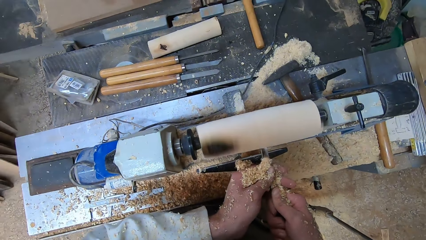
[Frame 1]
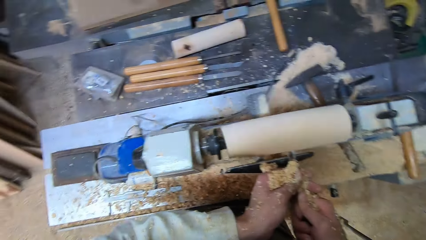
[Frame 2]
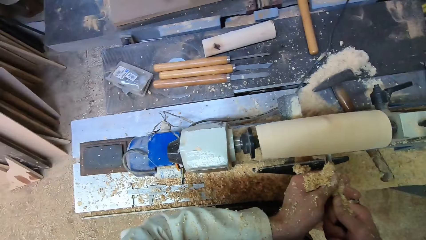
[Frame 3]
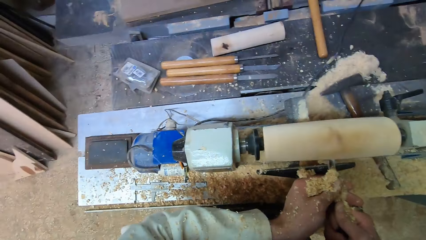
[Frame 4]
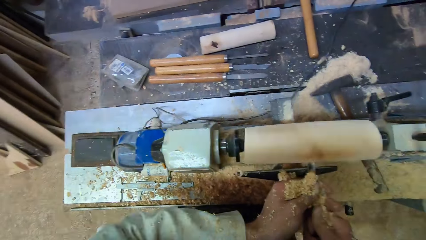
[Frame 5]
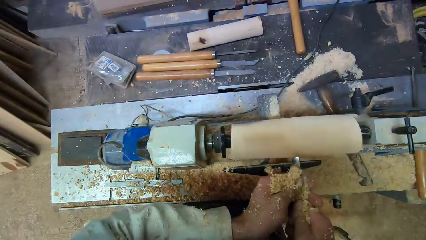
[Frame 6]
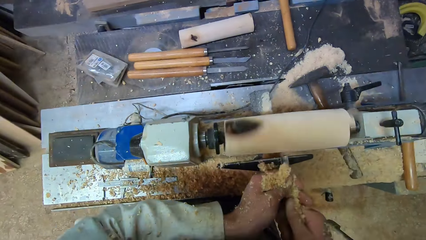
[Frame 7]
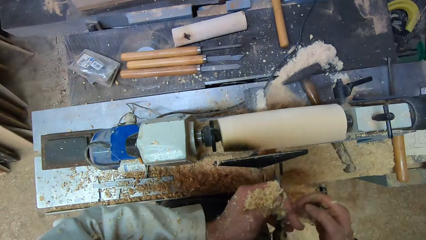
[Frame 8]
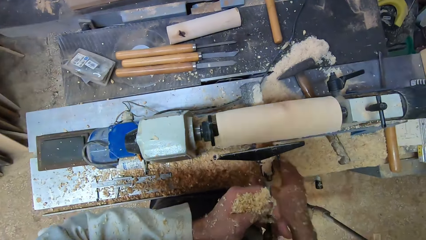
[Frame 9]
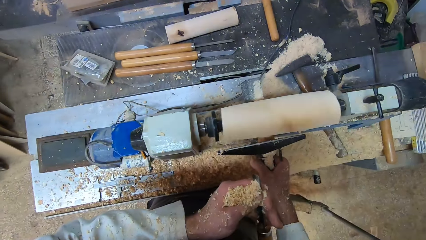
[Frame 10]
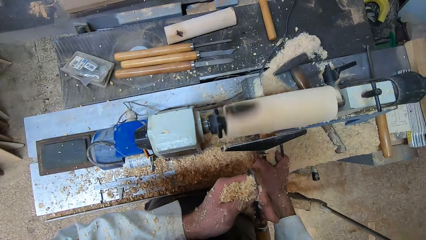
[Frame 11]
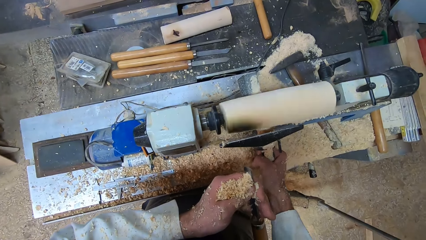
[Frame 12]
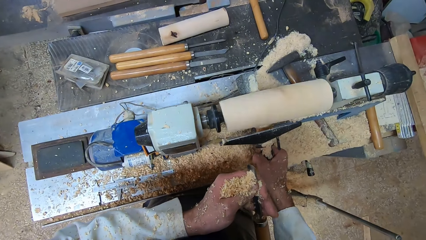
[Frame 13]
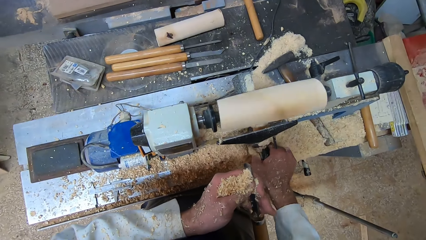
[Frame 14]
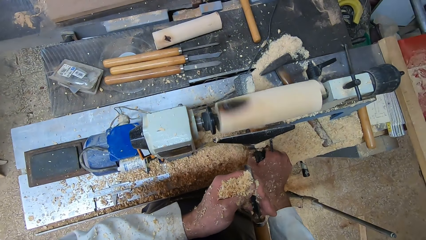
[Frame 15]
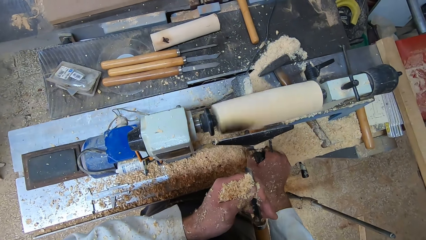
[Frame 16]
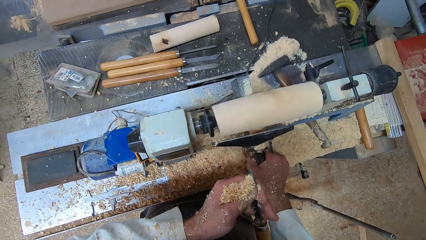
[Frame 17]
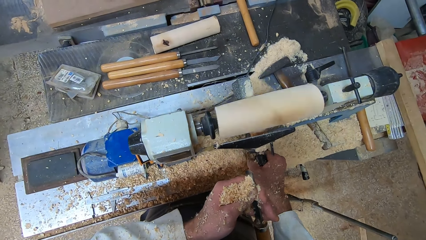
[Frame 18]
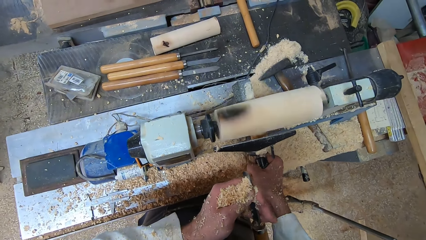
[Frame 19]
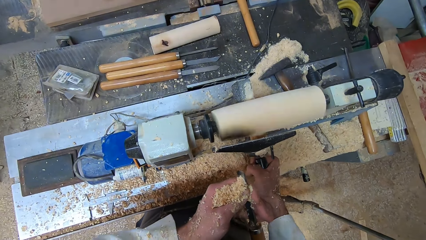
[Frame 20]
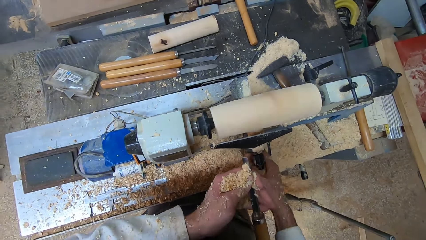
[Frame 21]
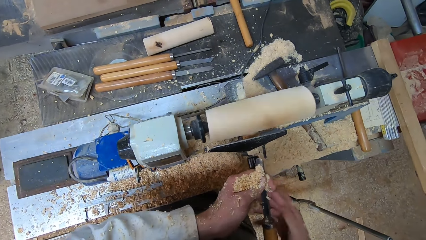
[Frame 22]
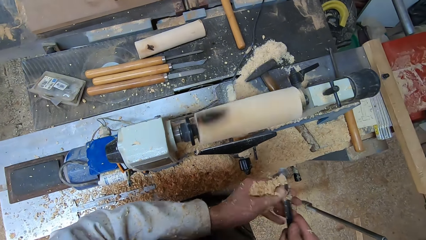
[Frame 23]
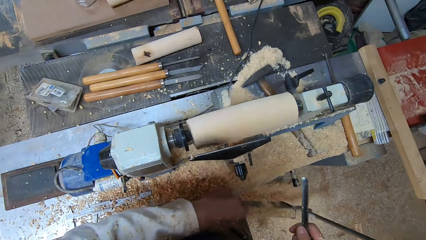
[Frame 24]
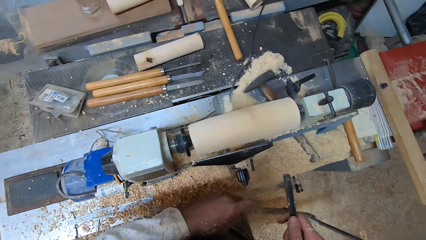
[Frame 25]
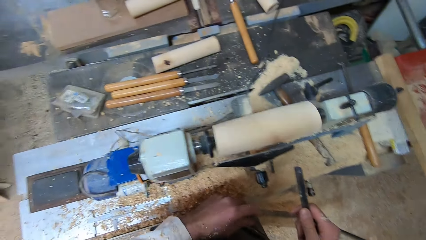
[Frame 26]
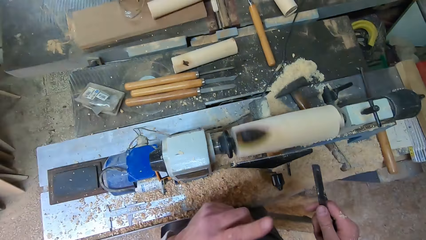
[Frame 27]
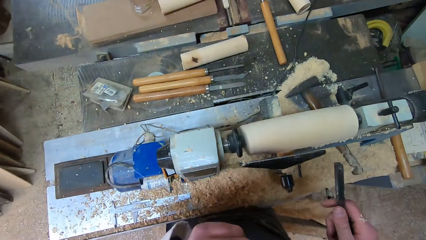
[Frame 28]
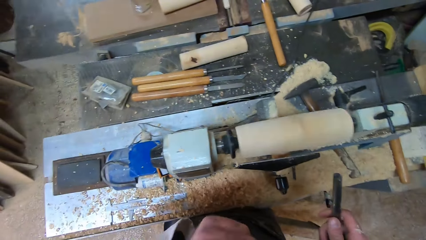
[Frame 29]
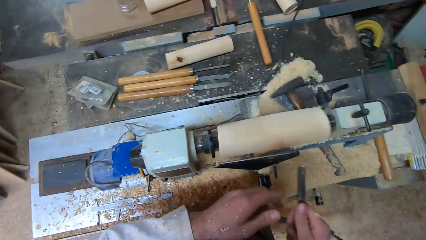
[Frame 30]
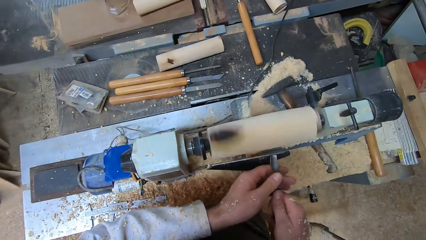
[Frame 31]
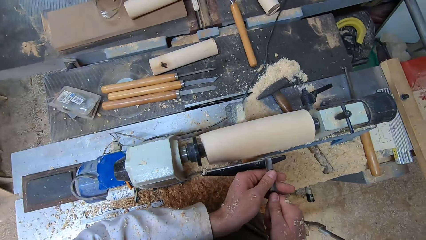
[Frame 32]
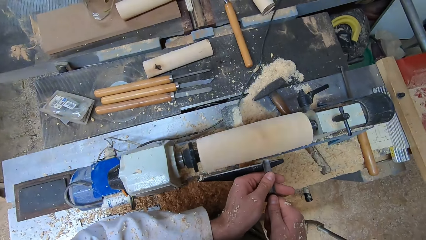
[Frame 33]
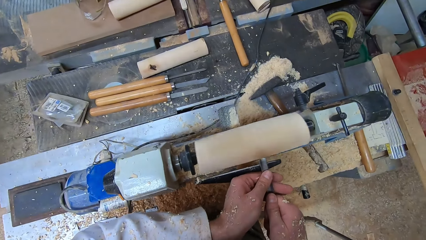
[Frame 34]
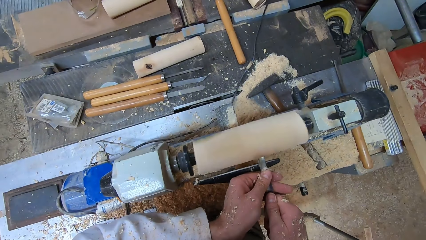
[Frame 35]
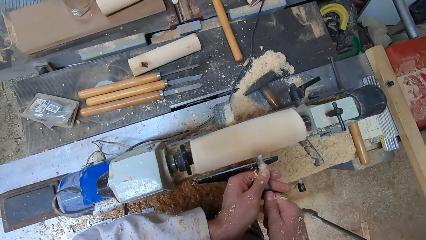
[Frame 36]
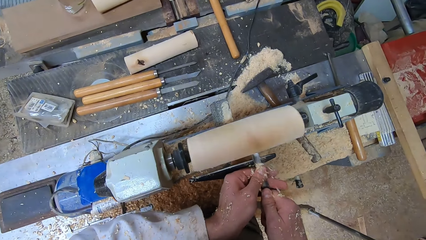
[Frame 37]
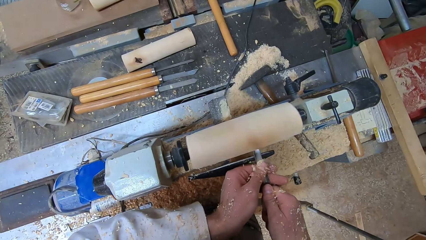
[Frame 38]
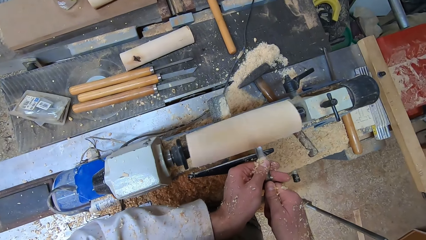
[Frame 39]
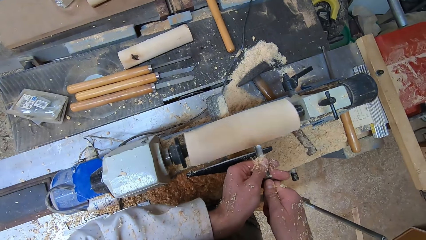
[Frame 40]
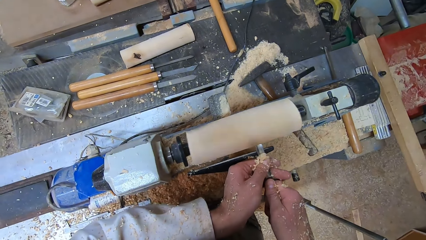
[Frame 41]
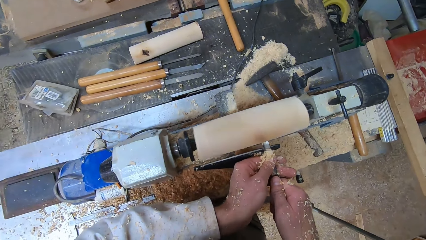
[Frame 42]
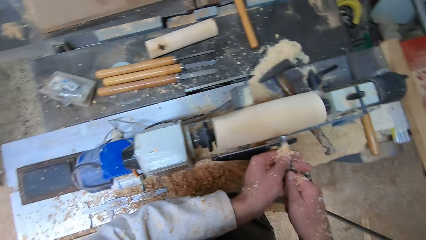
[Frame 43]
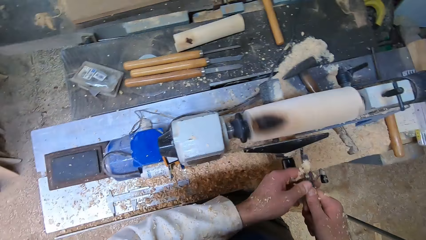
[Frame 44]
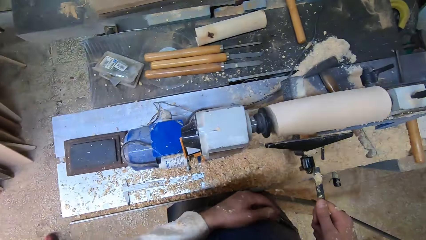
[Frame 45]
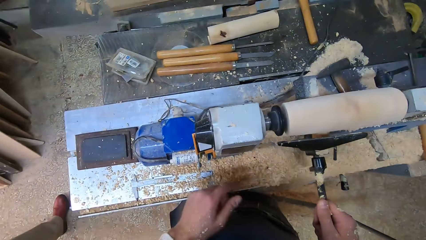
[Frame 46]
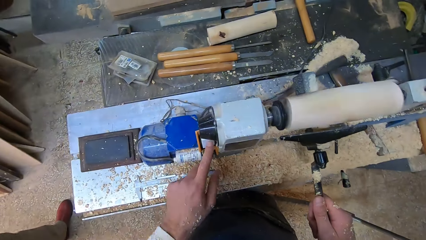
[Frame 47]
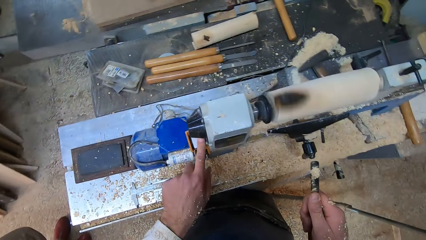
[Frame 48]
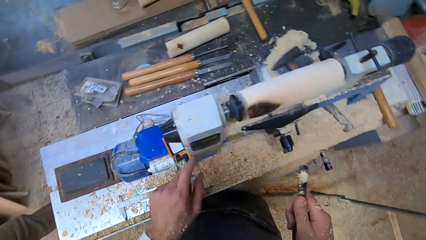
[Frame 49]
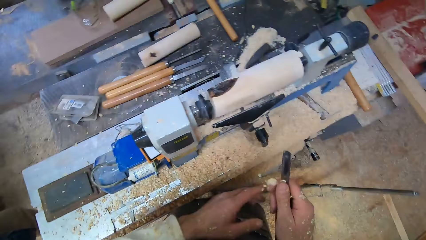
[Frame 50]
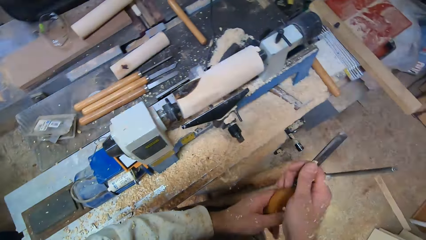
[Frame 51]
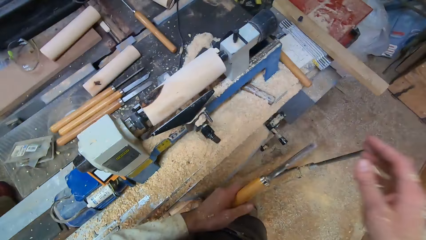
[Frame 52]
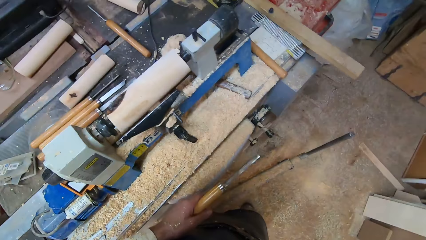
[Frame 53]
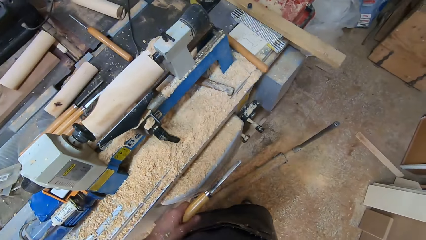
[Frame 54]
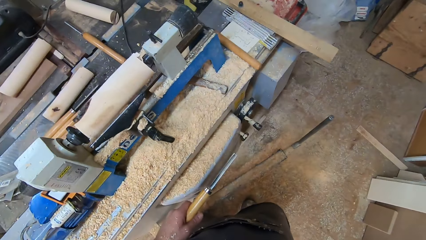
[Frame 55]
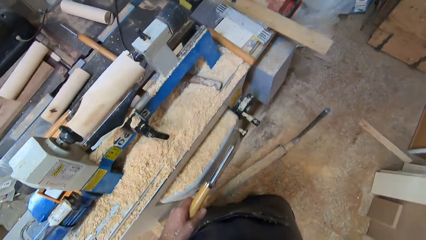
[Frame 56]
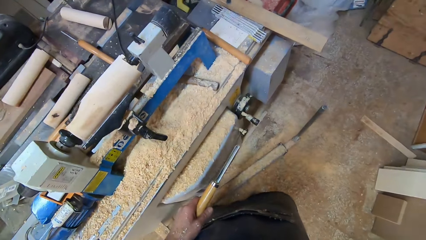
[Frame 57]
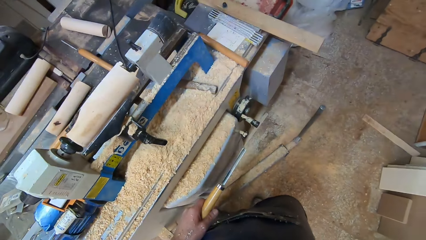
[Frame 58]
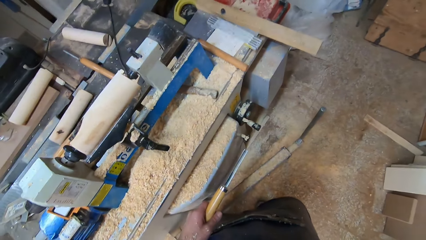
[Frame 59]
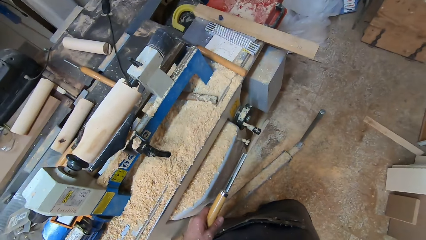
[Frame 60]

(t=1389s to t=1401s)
The camera wearer adjusts the handle of the lathe machine with his right hand. He wipes wood off his hand. He carves a piece of wood on the lathe machine with the chisel in both hands. He presses the switch on the lathe machine with his left hand. He passes the chisel from his right hand to his left hand. He puts his hand up.
